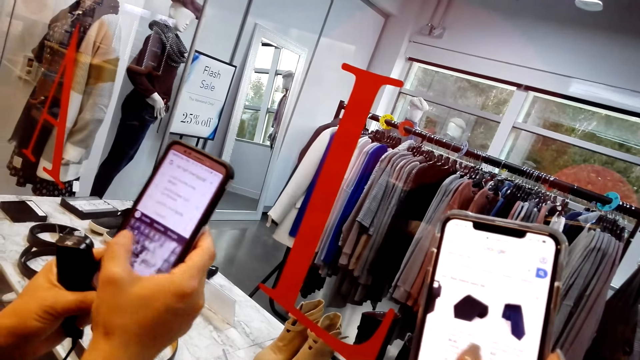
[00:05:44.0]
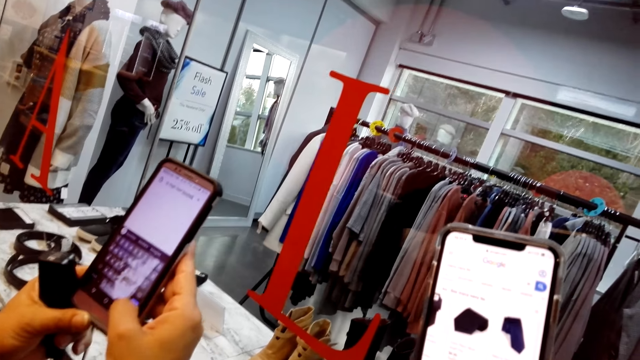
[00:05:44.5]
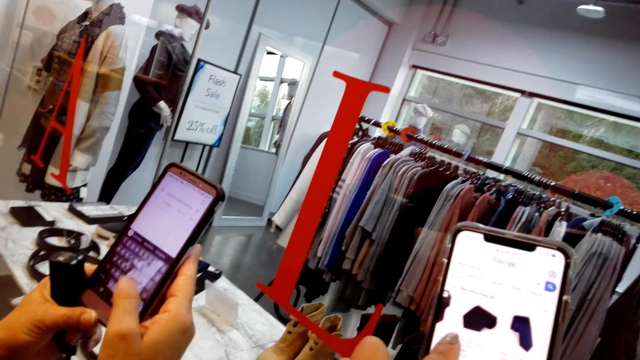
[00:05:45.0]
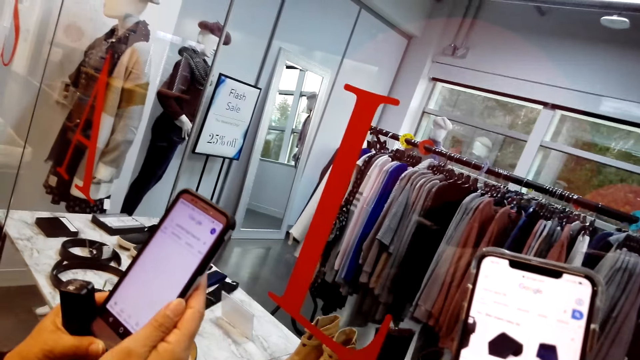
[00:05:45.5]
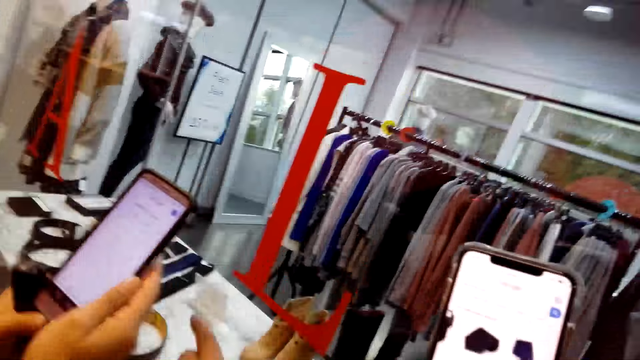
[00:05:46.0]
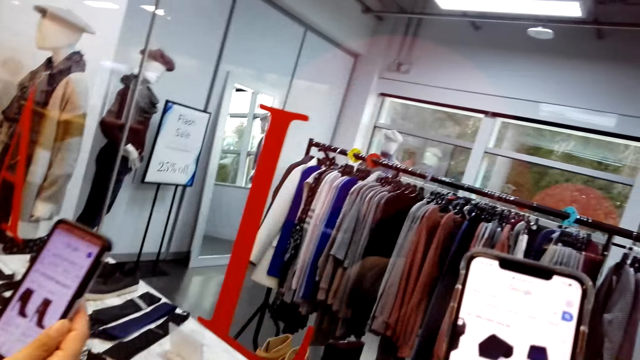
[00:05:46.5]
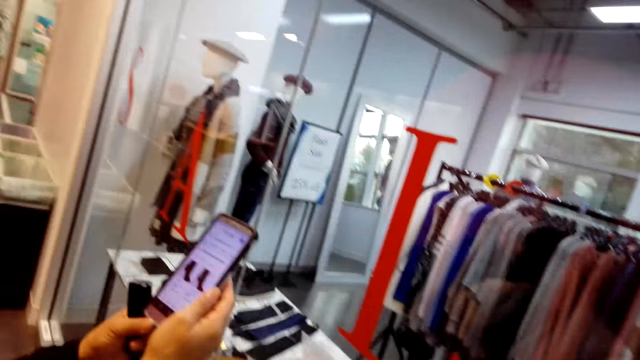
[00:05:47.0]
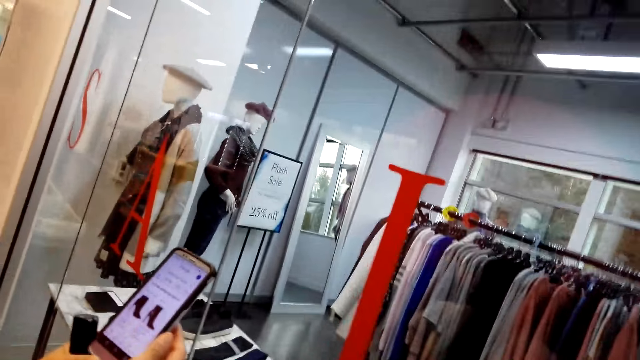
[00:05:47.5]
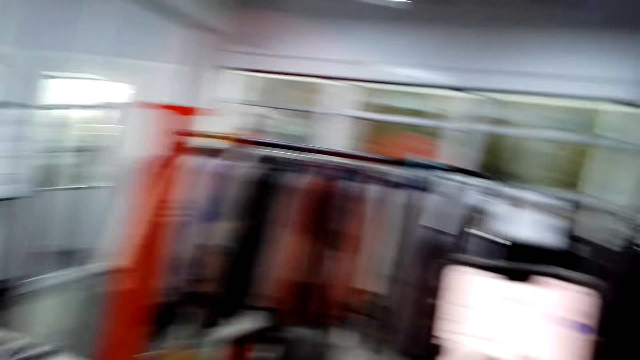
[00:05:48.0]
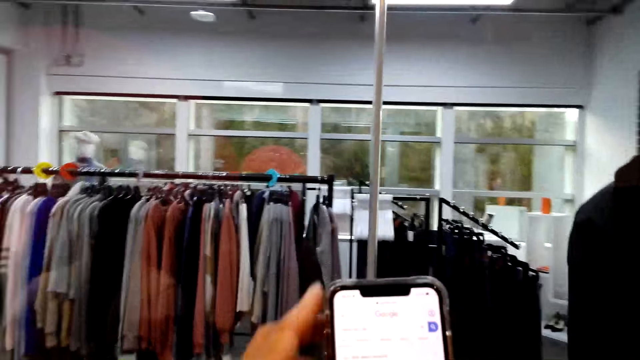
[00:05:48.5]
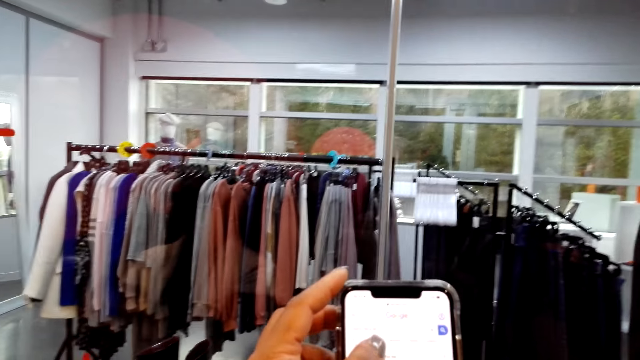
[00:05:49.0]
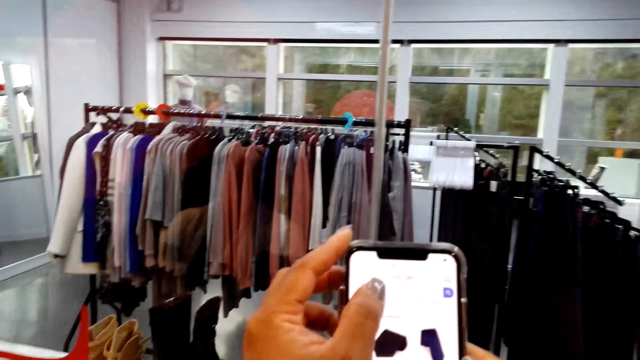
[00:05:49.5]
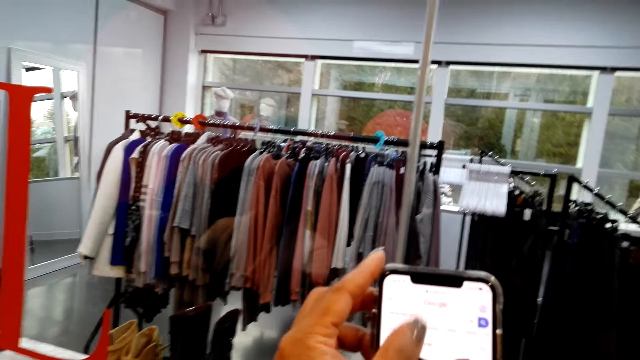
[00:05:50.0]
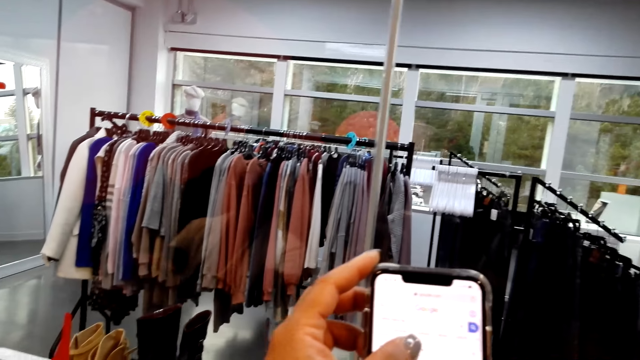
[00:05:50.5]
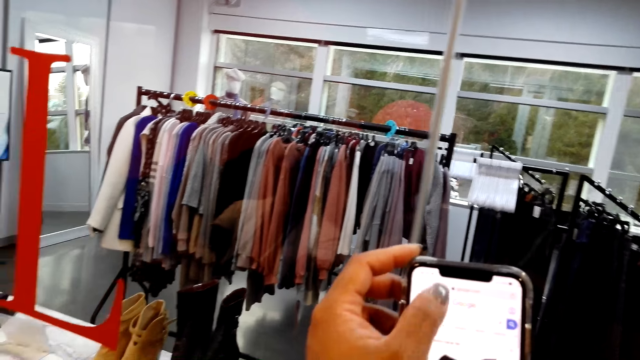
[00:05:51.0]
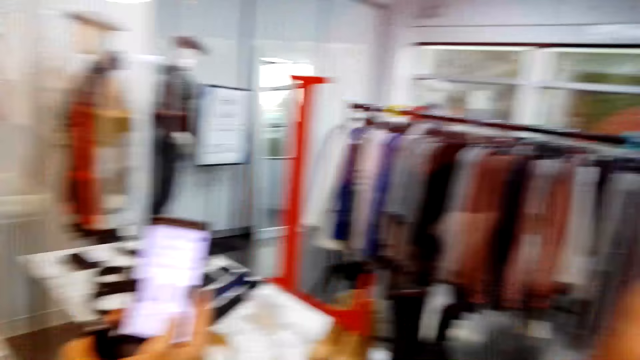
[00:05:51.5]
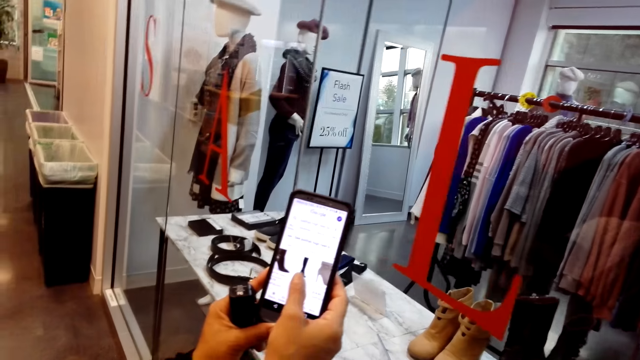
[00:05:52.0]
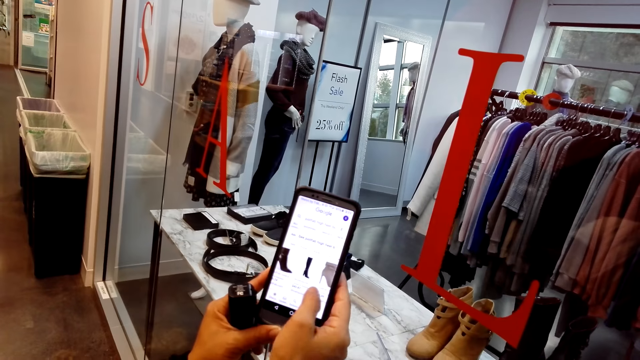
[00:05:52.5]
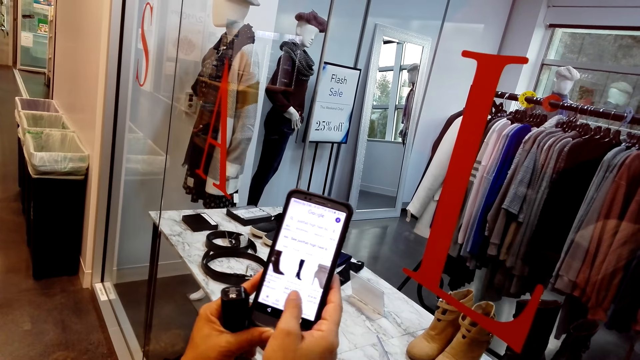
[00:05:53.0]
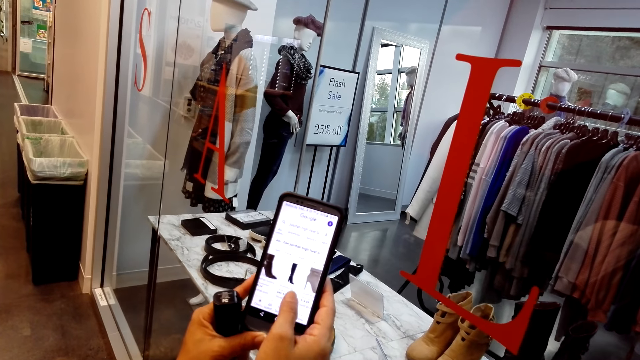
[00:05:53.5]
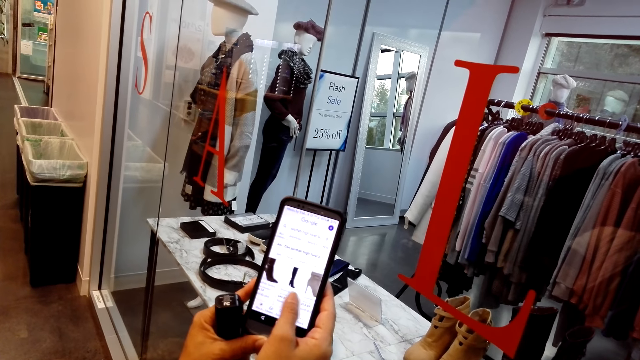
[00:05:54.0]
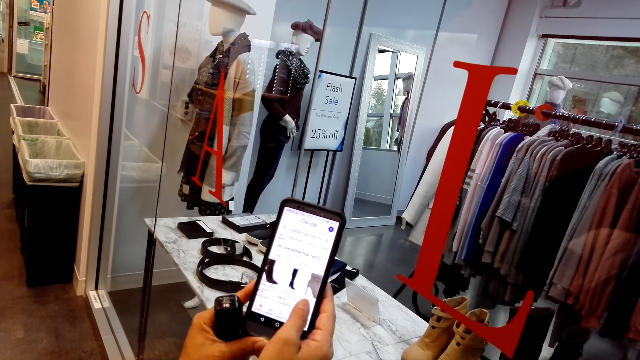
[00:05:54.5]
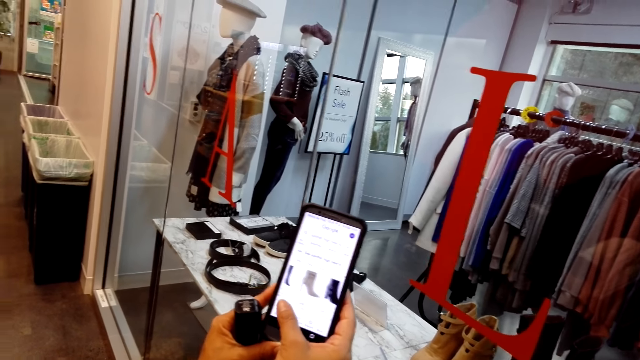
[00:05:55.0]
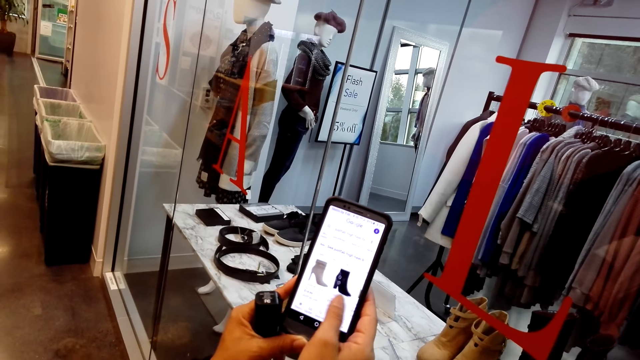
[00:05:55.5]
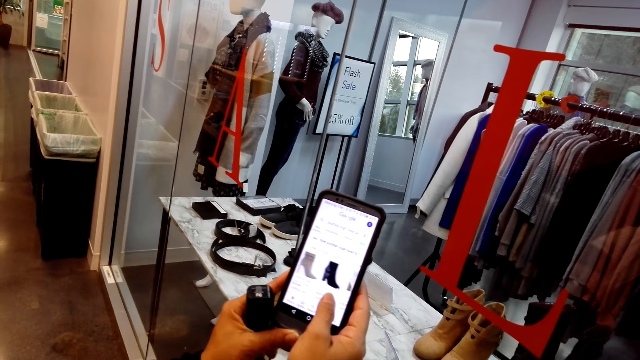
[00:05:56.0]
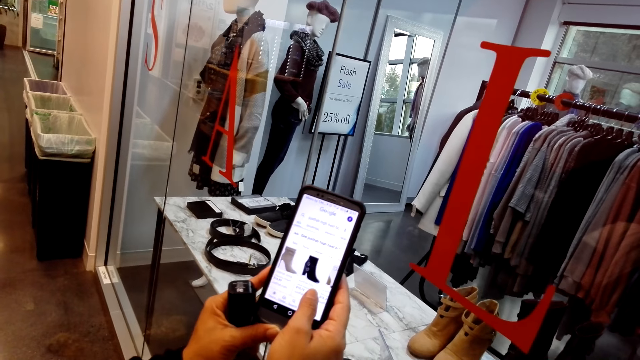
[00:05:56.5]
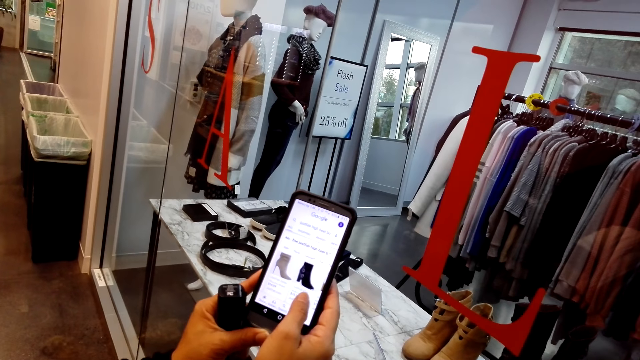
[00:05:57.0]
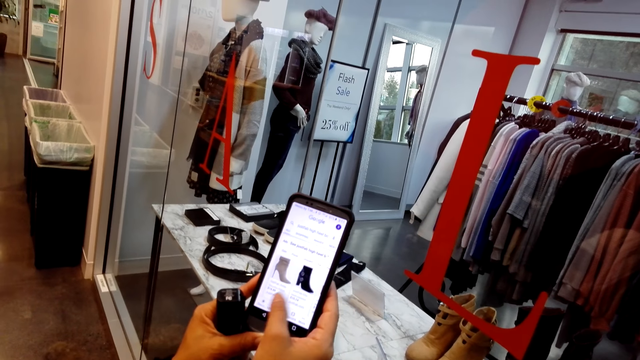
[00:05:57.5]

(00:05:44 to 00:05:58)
The camera wearer operates a phone. He gestures his hand. A woman holds a phone with both hands. The camera wearer scrolls the cellphone outside the boutique. The woman scrolls the cellphone outside the boutique. The camera wearer dialogues with the woman outside the boutique.

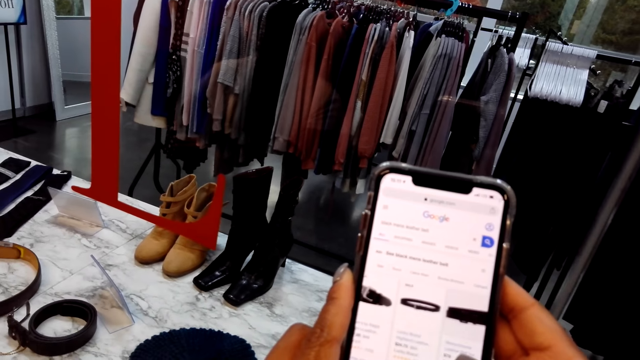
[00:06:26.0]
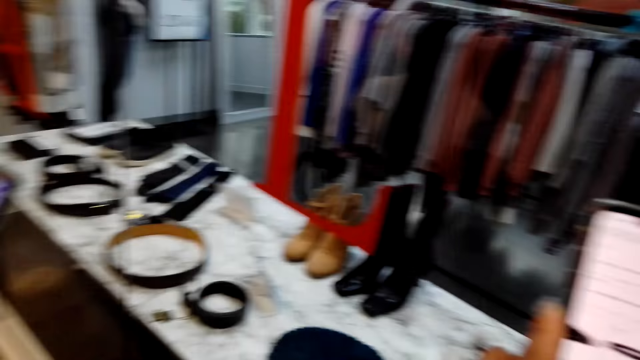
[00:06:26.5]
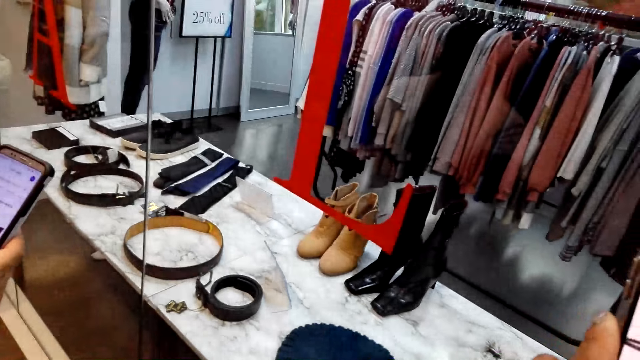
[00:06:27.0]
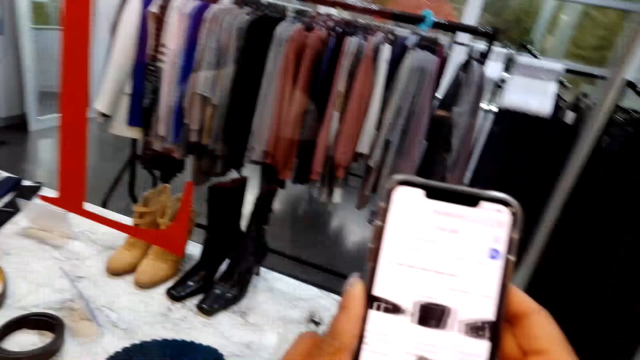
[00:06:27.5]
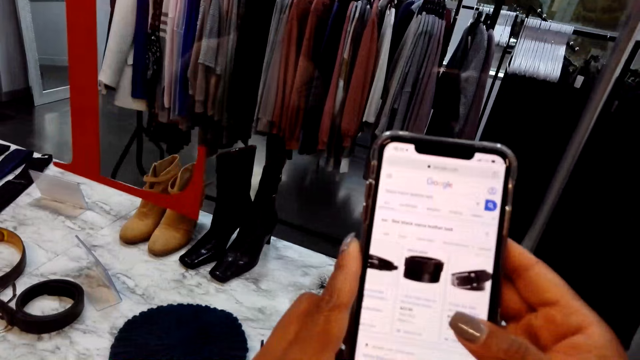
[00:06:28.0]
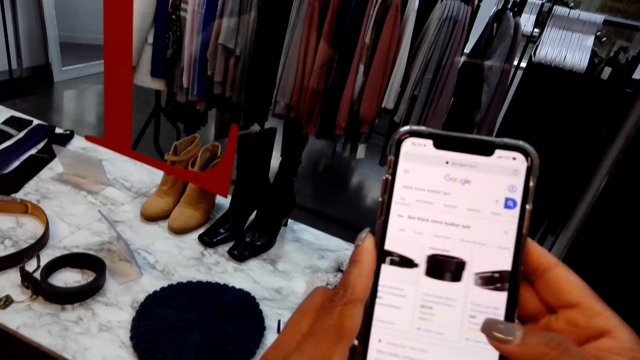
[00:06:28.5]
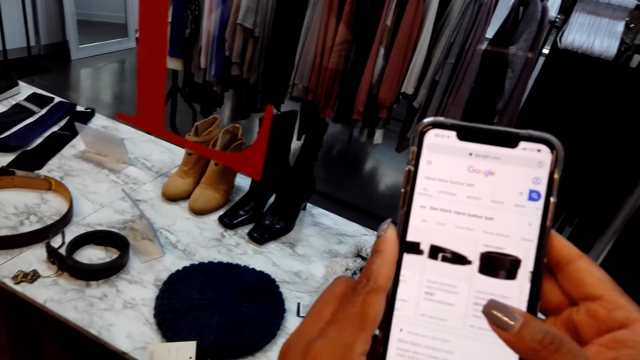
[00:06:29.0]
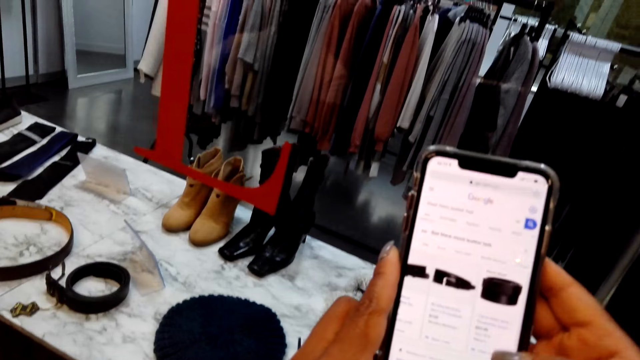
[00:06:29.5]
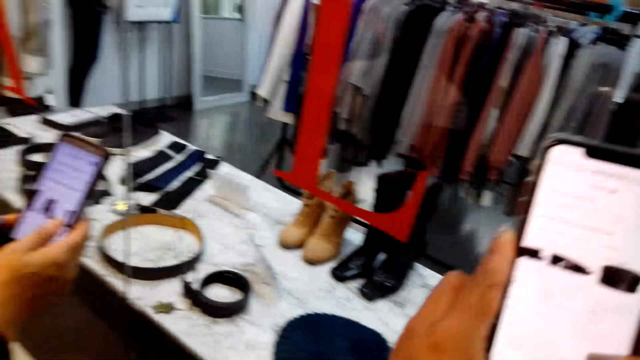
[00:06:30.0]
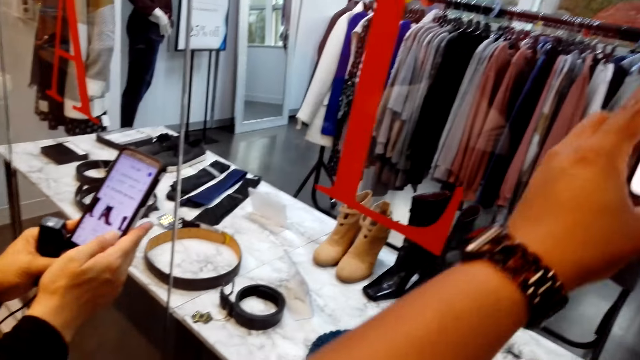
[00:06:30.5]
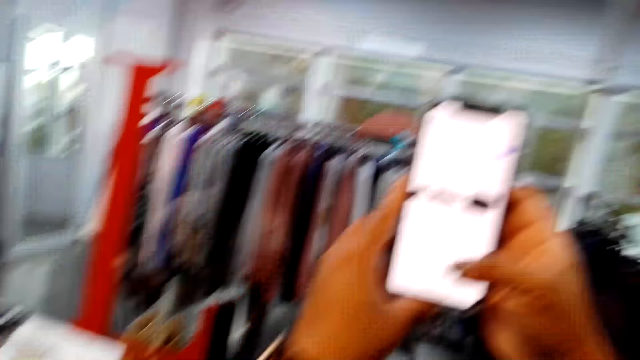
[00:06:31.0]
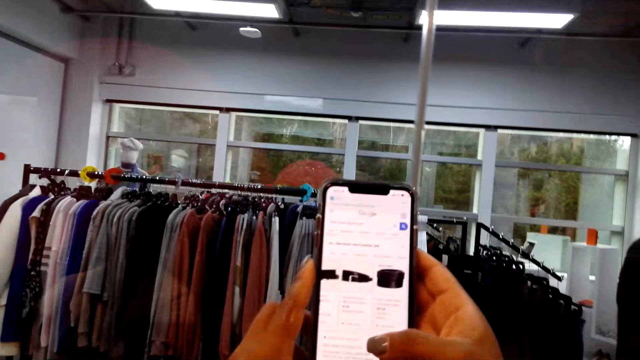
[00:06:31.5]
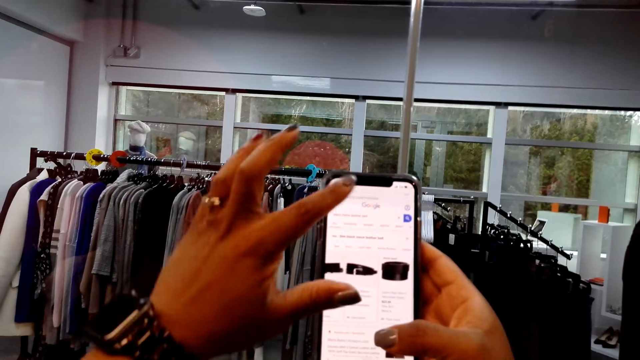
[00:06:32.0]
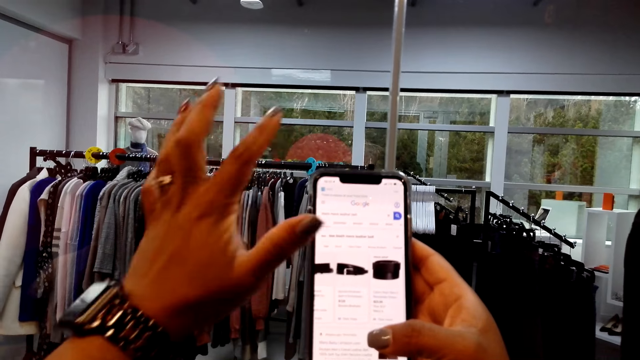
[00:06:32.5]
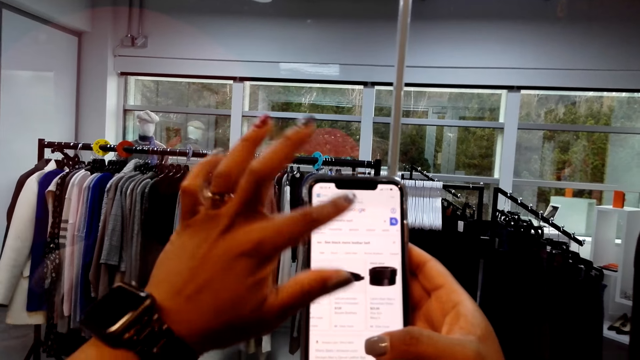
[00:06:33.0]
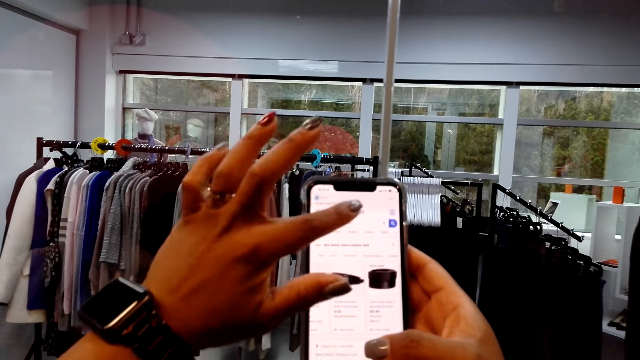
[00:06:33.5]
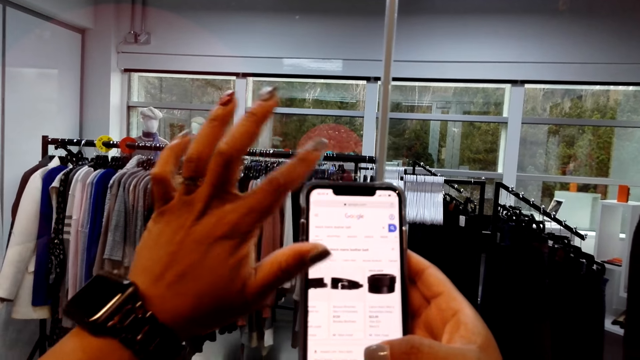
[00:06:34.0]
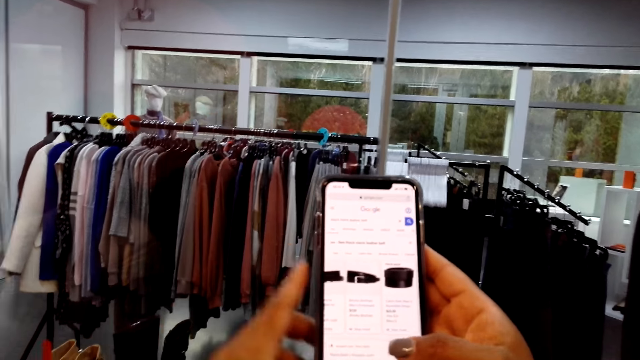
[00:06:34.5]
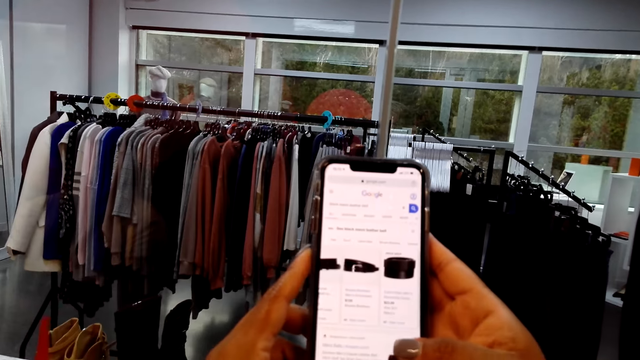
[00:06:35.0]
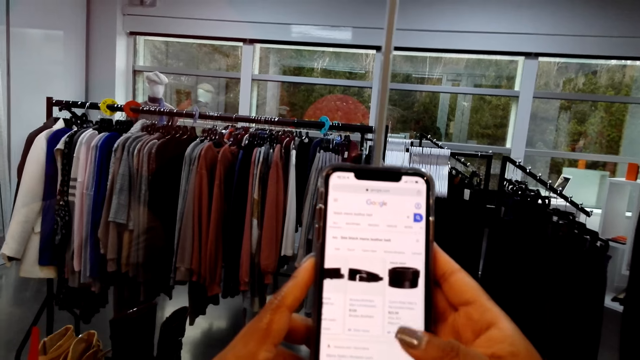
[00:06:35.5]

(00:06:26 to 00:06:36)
The camera wearer looks at a tag on the table through the boutique display window. They dialogue with a woman outside the boutique and scroll a cellphone outside the boutique. The woman scrolls a cellphone outside the boutique. The camera wearer scrolls the cellphone outside the boutique and dialogues with the woman outside the boutique. They scroll the cellphone outside the boutique and dialogue with the woman outside the boutique again. The woman scrolls the cellphone outside the boutique. The camera wearer lifts the phone. The woman holds the phone with both hands. The camera wearer scrolls the cellphone outside the boutique and dialogues with the woman outside the boutique.
